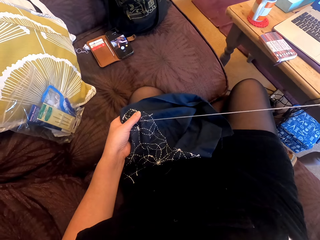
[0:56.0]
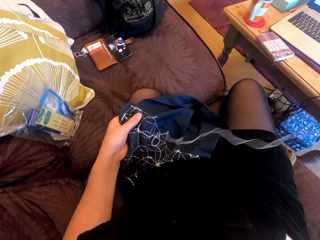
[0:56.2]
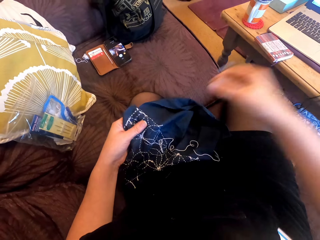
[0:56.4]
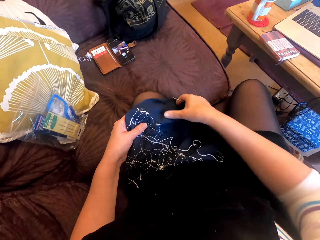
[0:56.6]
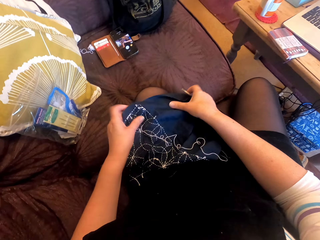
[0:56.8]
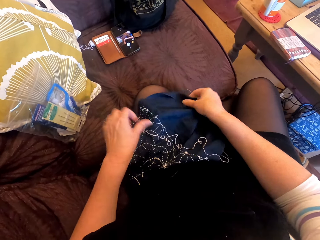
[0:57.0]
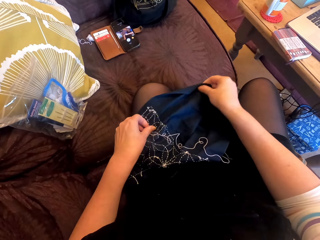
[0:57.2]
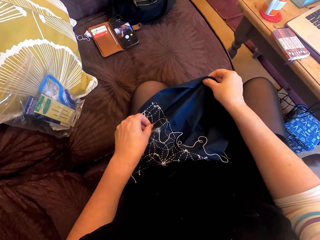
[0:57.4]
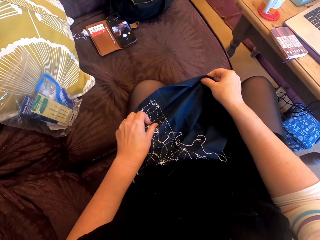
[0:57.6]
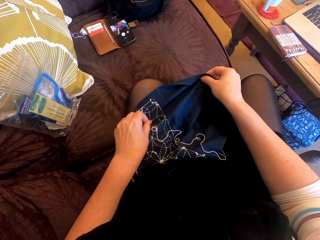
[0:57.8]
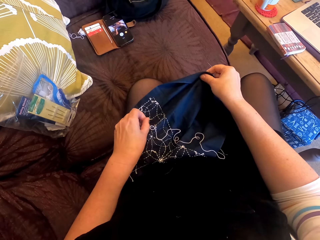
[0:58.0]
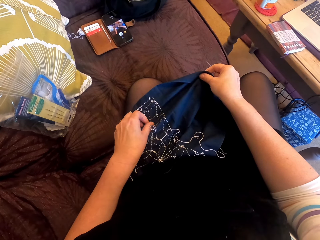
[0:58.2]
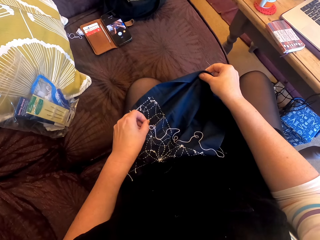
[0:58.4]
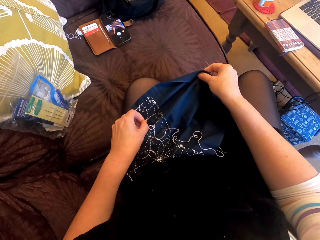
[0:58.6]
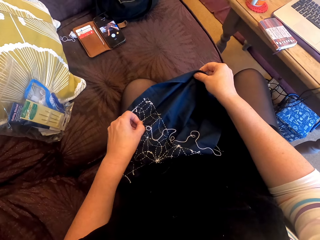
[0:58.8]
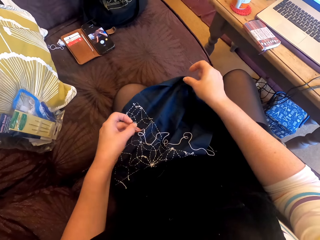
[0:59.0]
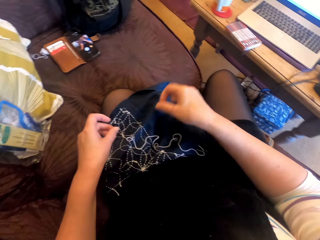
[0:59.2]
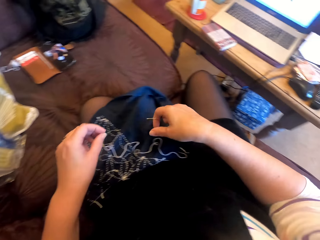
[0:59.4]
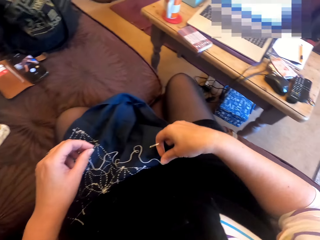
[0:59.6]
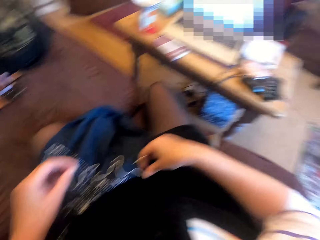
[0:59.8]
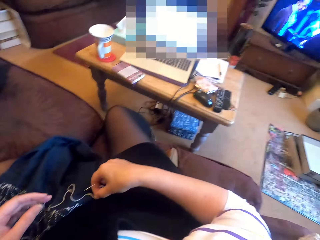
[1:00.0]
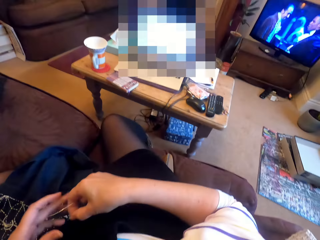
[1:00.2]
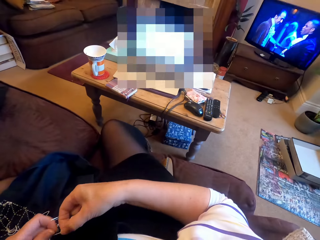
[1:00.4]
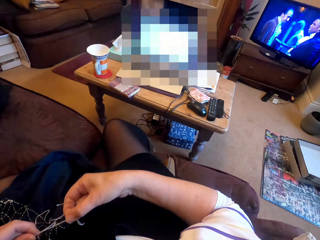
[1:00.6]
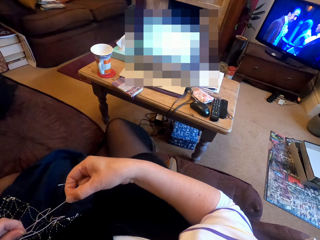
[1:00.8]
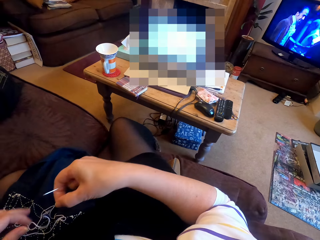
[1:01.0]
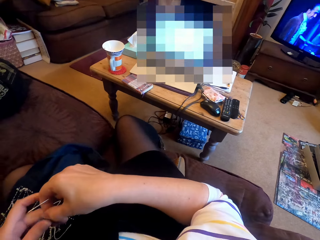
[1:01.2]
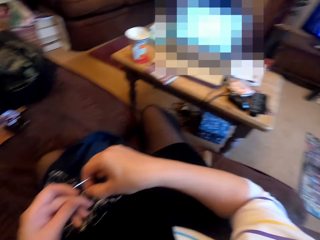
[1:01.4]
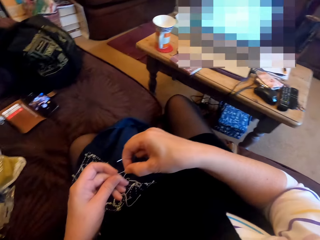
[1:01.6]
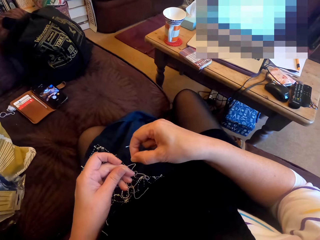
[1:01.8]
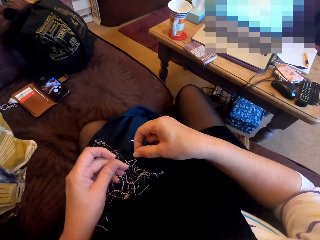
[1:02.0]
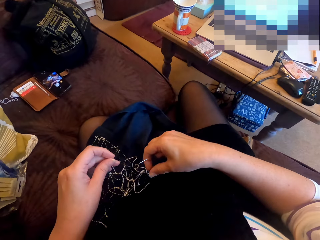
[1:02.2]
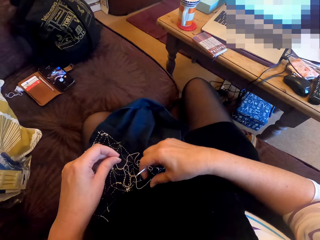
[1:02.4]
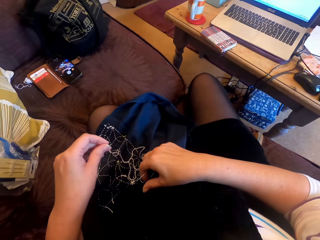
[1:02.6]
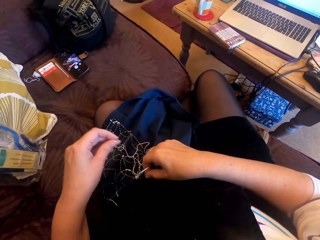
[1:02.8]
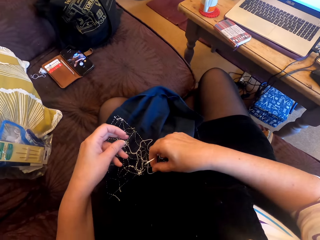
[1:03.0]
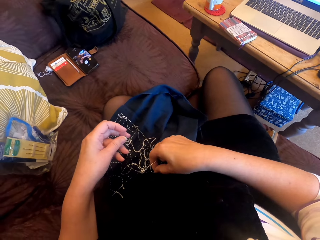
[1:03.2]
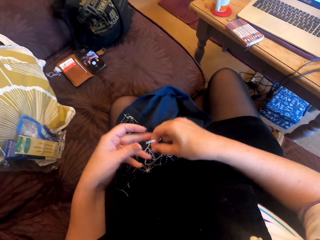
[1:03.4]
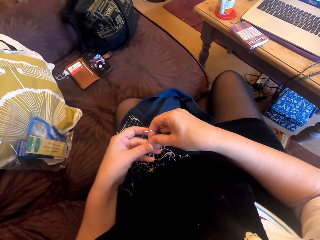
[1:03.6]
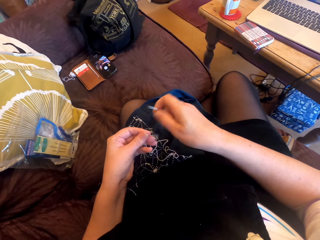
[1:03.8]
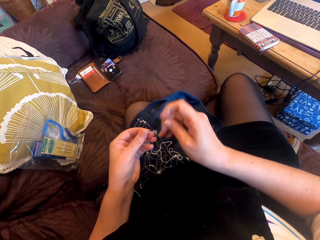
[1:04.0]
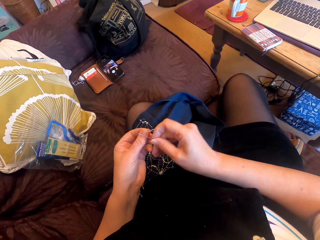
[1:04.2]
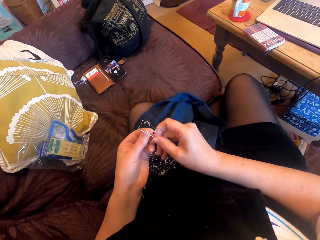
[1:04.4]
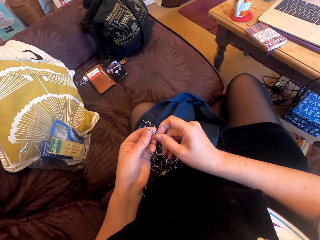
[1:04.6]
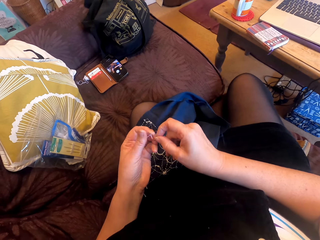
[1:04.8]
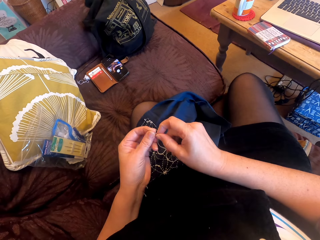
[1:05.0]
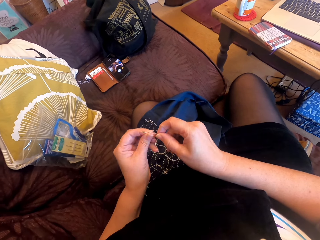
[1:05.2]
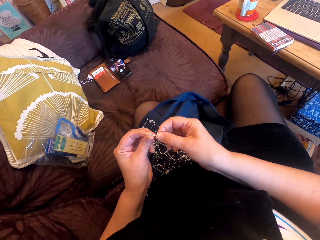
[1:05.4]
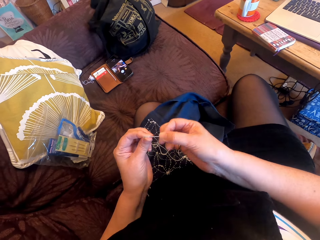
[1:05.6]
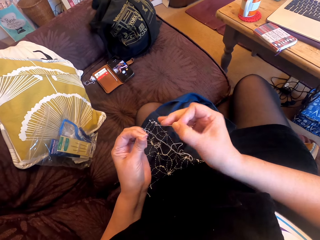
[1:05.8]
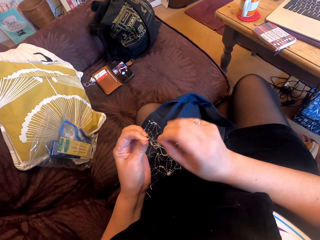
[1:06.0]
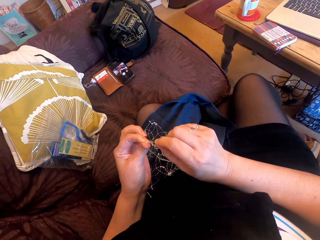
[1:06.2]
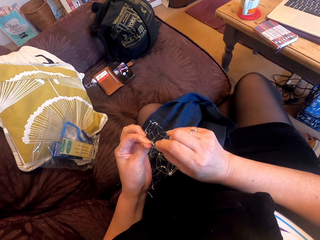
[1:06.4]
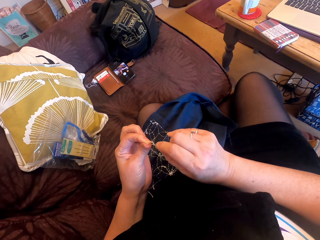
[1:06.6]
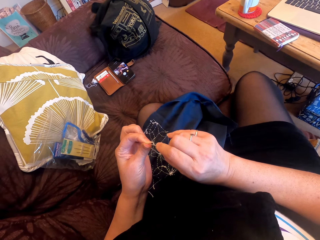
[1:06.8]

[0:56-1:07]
The camera wearer holds a cloth. They straighten the cloth. They pull a thread. They take the thread. They hold the thread. They touch the thread. They pick the thread. They exchange the thread to the other hand. They insert the thread in a needle. They touch the needle.

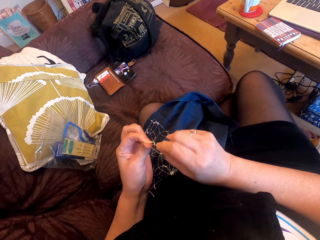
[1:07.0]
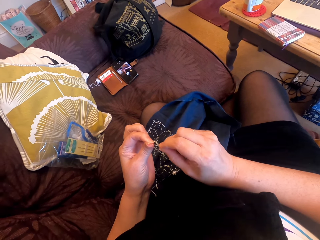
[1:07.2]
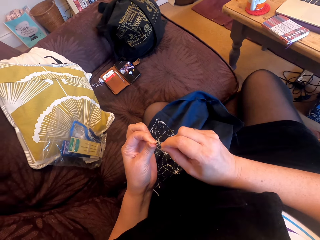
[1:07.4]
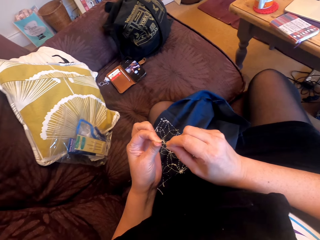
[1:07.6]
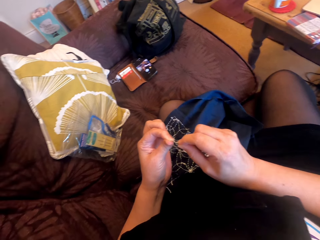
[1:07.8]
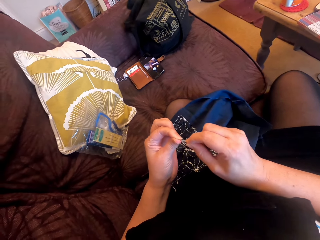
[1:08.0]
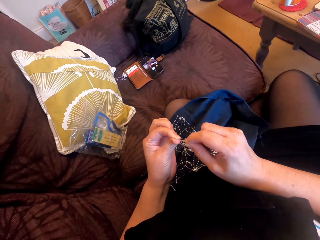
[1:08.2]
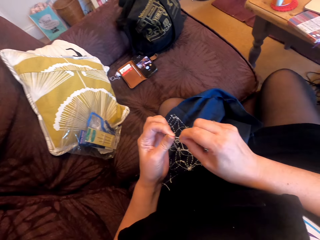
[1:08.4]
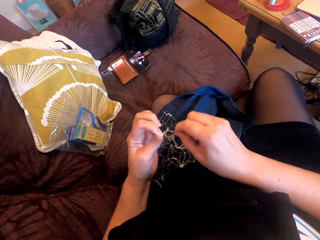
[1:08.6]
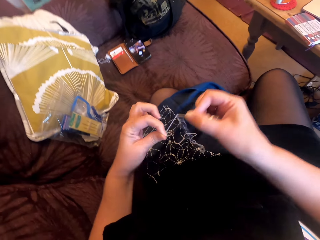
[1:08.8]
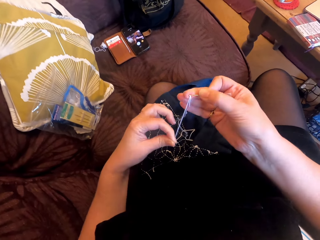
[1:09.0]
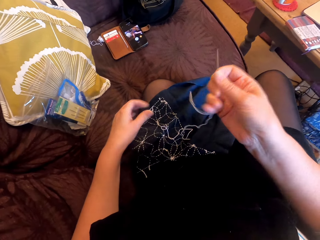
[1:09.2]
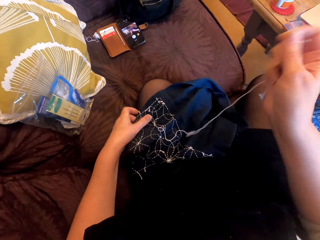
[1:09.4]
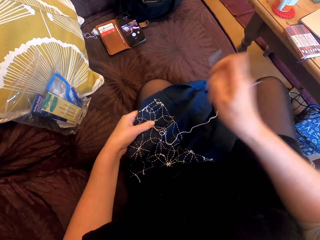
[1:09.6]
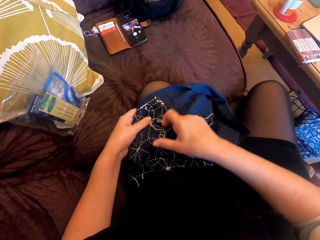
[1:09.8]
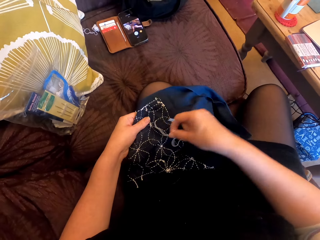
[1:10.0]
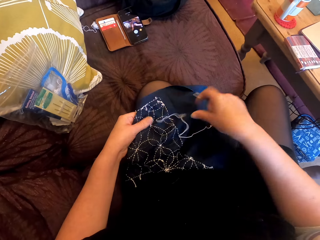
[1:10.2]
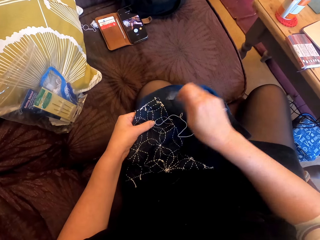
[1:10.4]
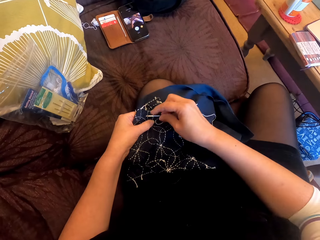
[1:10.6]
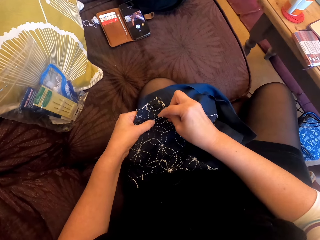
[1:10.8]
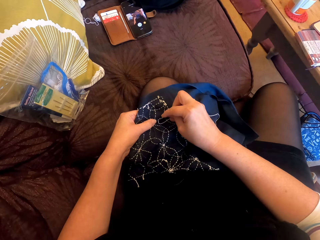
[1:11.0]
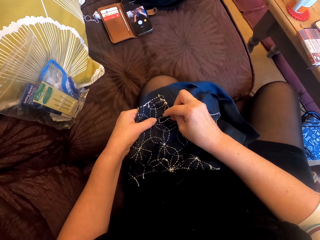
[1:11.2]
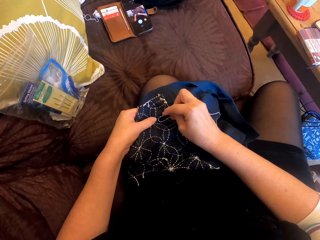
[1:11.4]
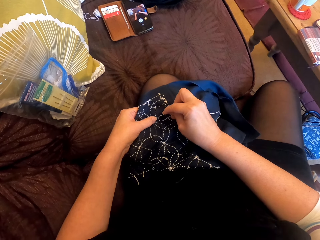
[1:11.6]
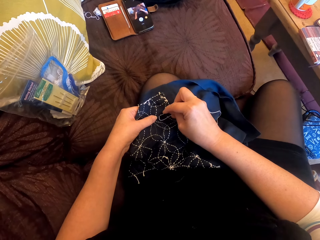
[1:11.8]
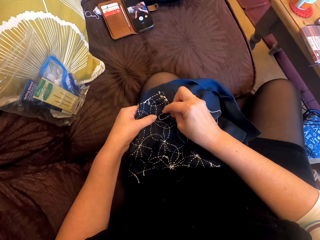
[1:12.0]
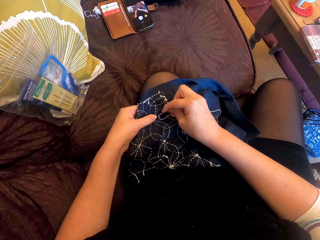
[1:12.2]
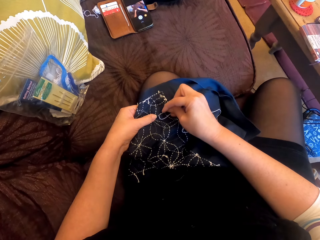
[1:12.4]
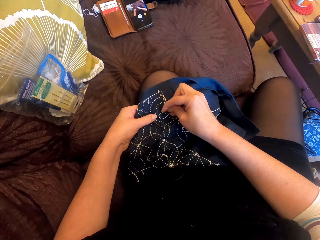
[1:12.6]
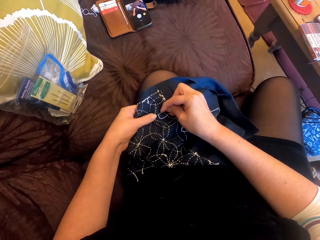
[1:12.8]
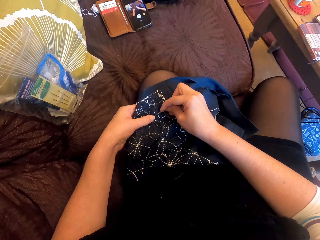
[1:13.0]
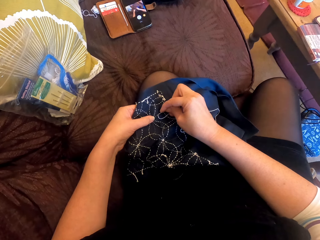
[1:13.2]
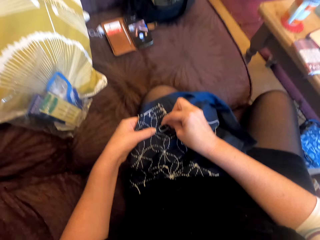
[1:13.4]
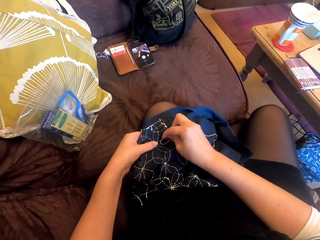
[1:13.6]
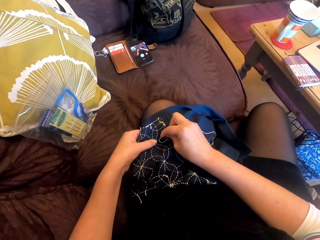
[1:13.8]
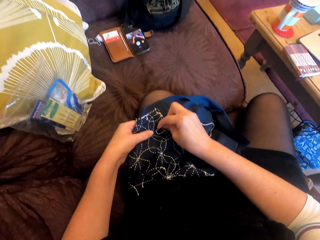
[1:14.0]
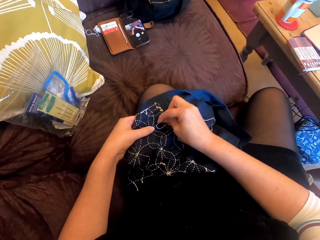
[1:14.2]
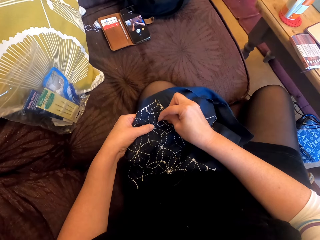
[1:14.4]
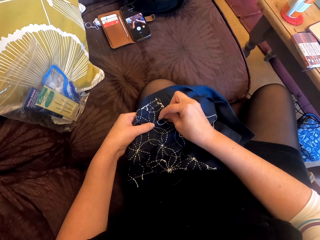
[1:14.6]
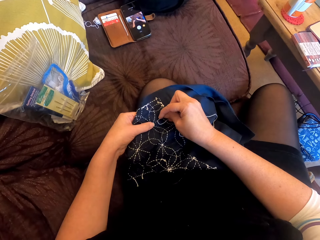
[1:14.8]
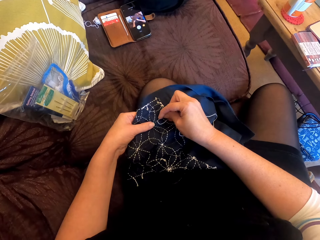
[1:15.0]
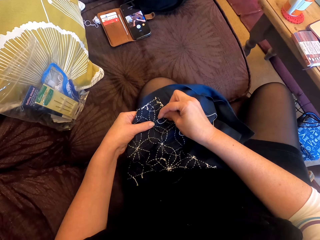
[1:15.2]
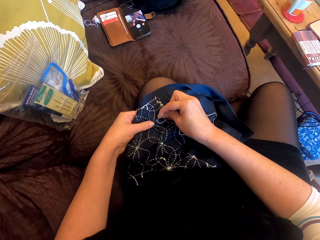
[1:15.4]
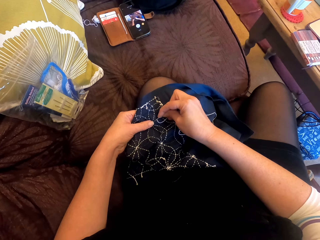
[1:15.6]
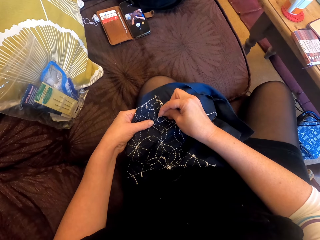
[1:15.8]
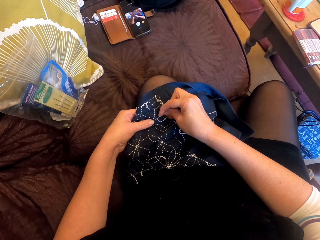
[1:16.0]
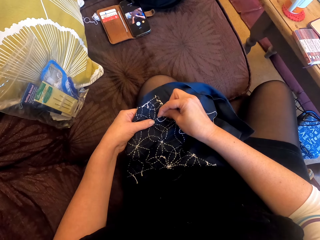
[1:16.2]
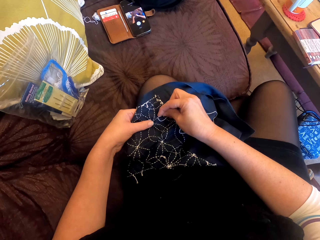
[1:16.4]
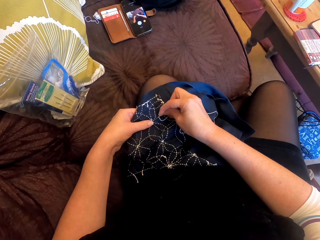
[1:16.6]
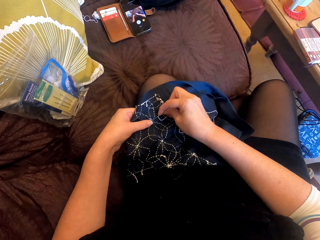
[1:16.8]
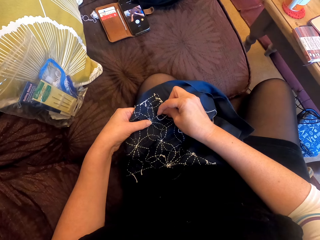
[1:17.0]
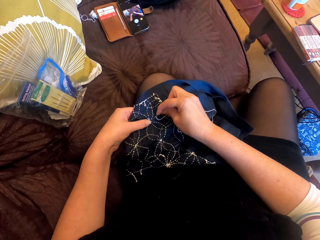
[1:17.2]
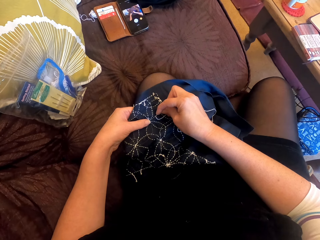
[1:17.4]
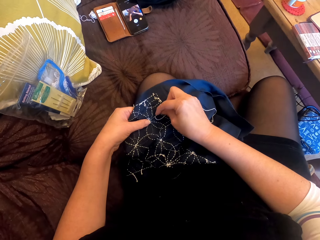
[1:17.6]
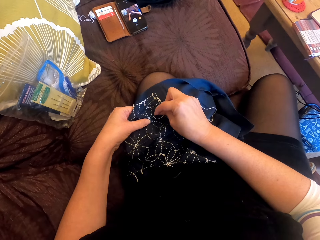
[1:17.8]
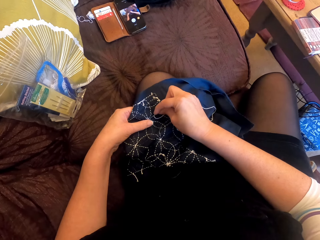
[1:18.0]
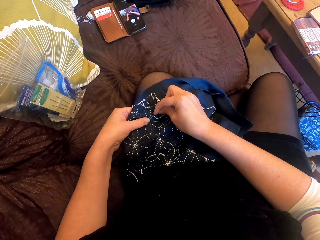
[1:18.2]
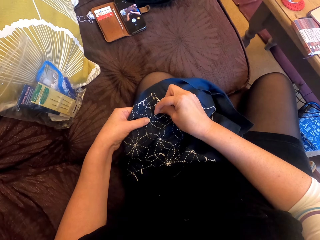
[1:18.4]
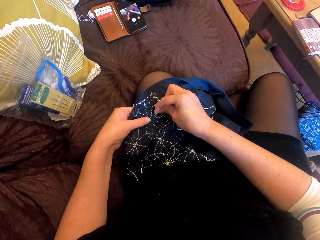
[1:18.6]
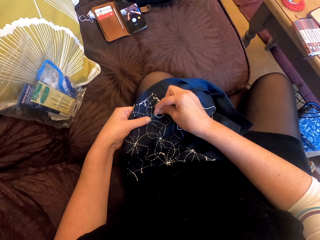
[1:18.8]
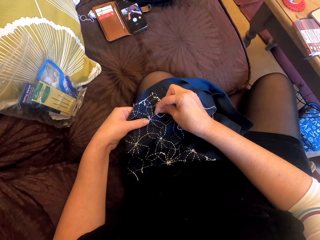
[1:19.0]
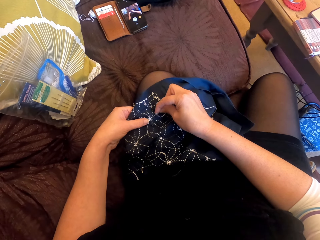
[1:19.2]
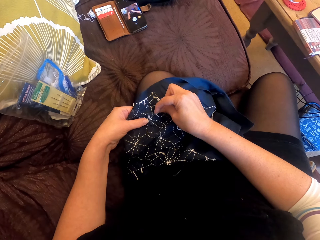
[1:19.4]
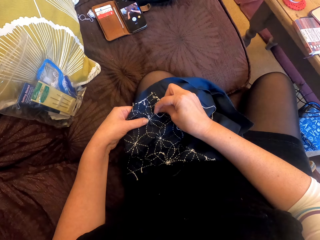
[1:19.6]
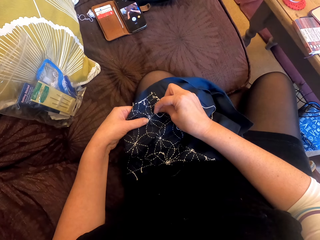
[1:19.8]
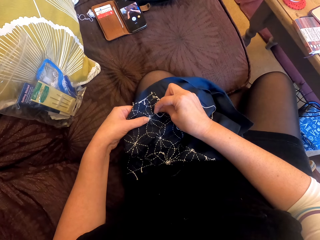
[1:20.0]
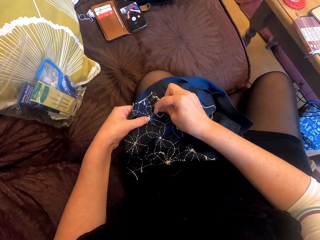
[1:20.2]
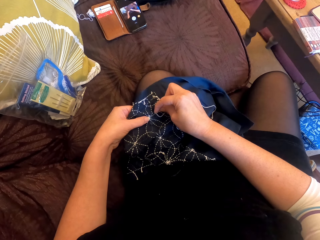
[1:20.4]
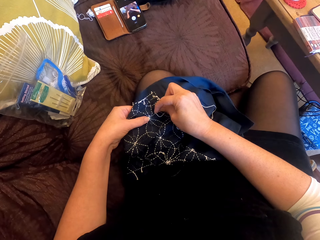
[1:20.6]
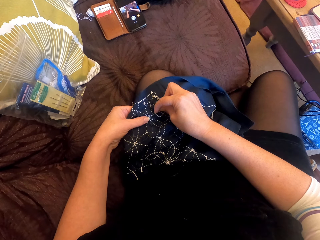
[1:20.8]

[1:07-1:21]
The camera wearer pulls a thread. They hold a cloth. They move their hand. They reposition the thread. They sew the cloth.
